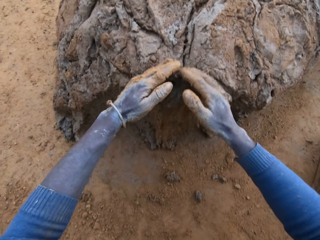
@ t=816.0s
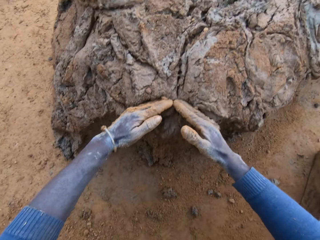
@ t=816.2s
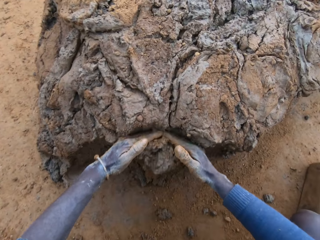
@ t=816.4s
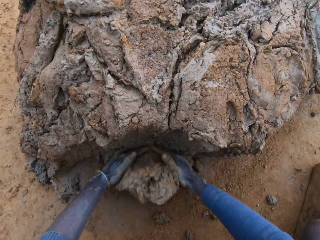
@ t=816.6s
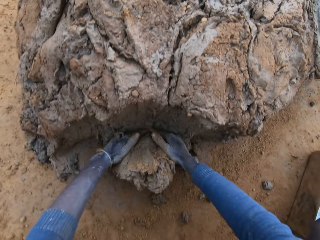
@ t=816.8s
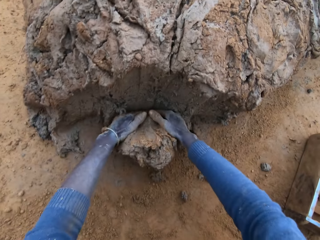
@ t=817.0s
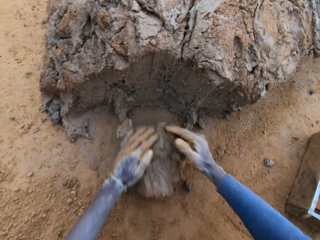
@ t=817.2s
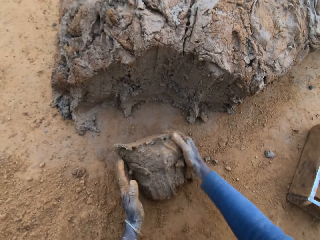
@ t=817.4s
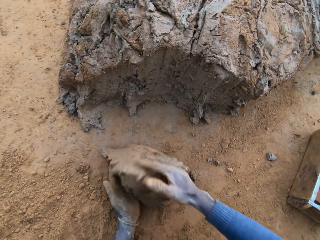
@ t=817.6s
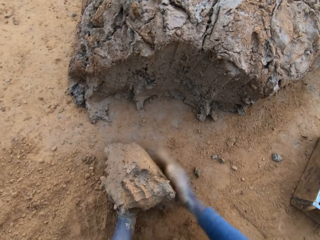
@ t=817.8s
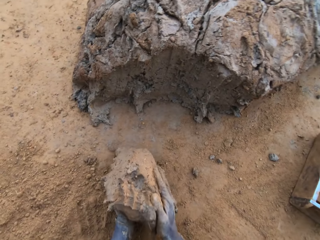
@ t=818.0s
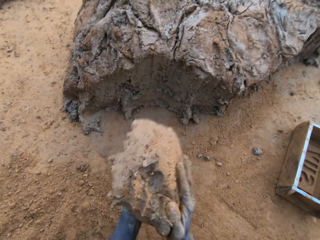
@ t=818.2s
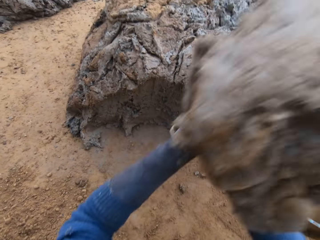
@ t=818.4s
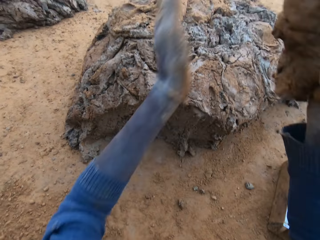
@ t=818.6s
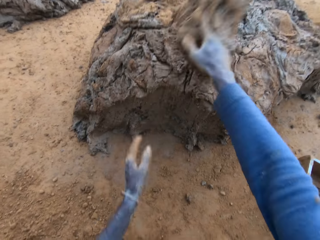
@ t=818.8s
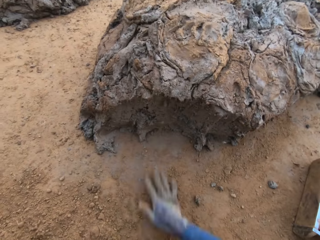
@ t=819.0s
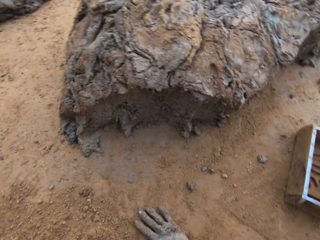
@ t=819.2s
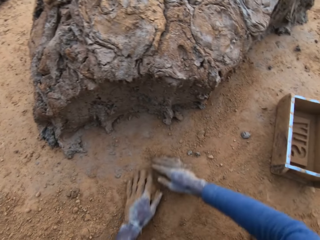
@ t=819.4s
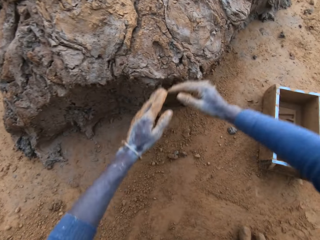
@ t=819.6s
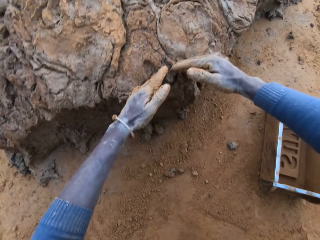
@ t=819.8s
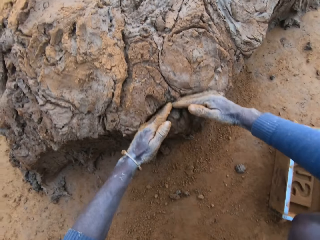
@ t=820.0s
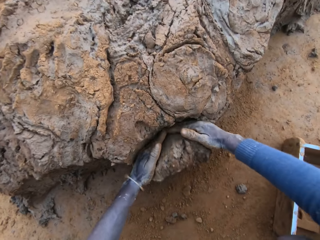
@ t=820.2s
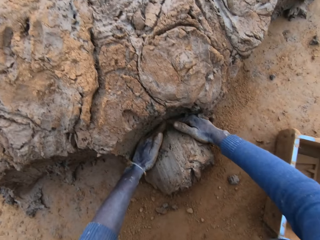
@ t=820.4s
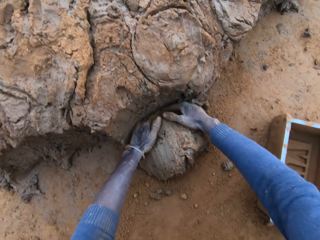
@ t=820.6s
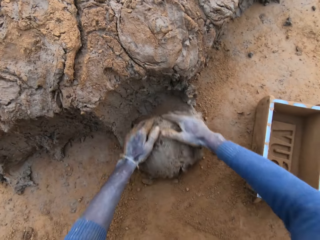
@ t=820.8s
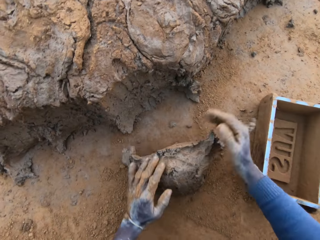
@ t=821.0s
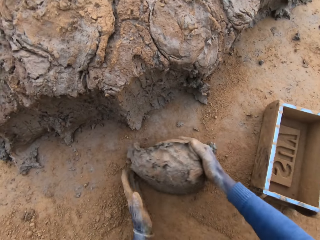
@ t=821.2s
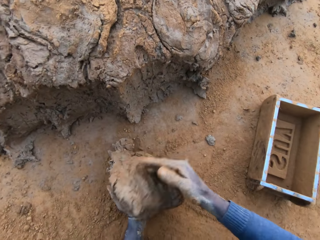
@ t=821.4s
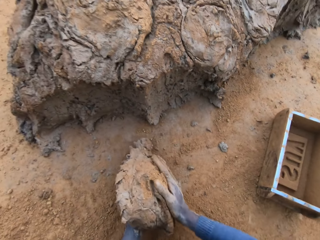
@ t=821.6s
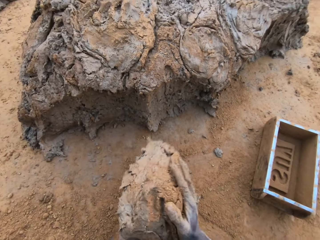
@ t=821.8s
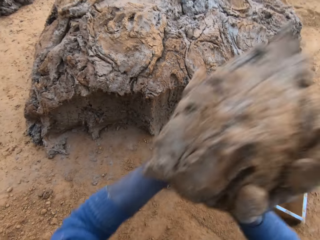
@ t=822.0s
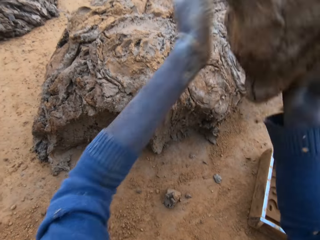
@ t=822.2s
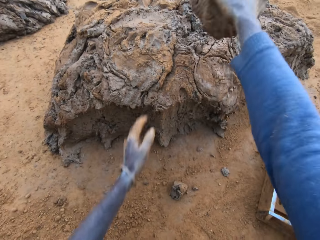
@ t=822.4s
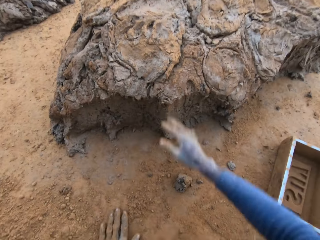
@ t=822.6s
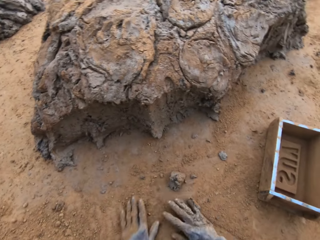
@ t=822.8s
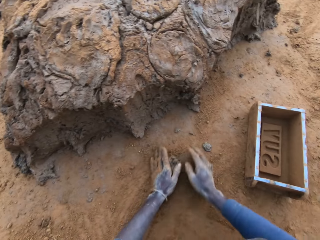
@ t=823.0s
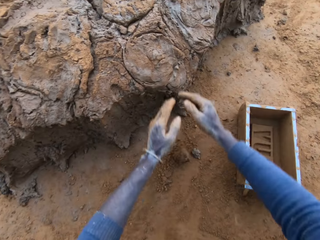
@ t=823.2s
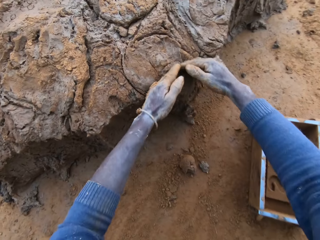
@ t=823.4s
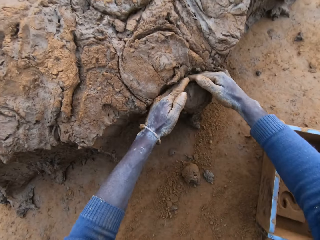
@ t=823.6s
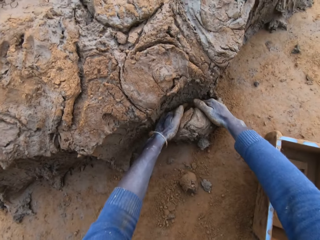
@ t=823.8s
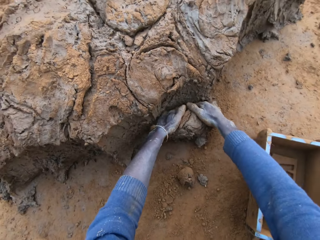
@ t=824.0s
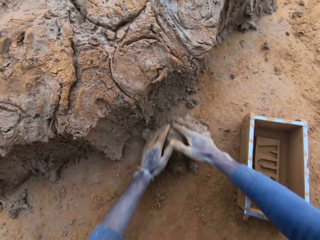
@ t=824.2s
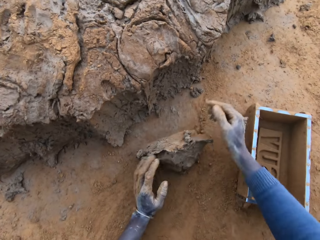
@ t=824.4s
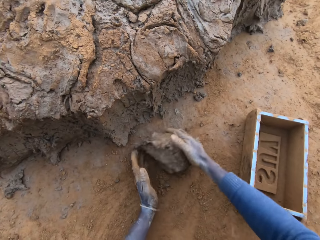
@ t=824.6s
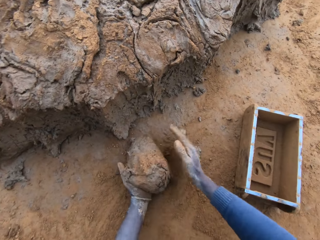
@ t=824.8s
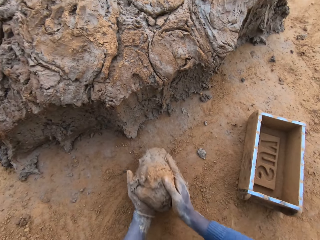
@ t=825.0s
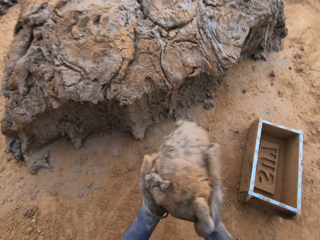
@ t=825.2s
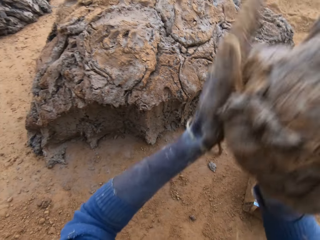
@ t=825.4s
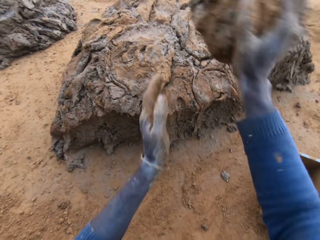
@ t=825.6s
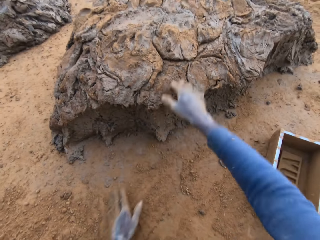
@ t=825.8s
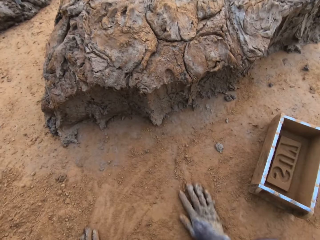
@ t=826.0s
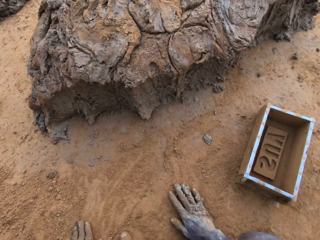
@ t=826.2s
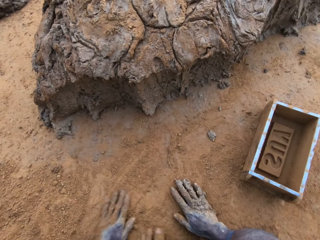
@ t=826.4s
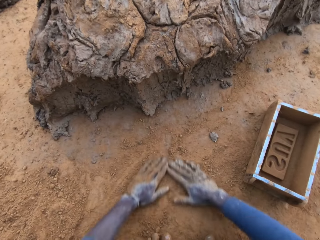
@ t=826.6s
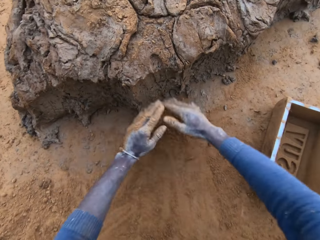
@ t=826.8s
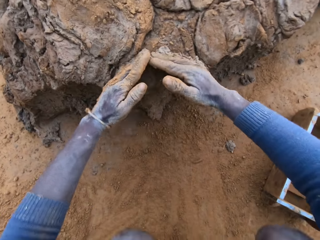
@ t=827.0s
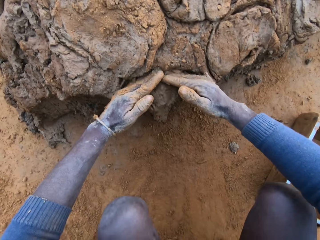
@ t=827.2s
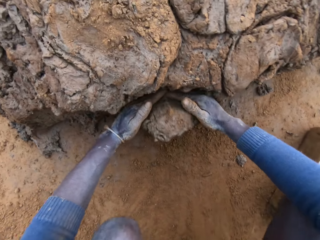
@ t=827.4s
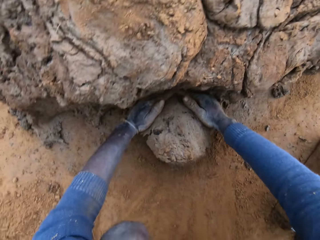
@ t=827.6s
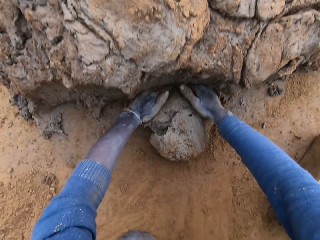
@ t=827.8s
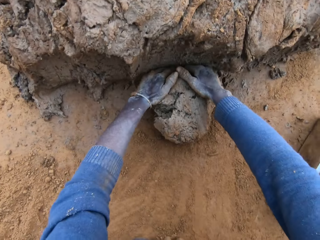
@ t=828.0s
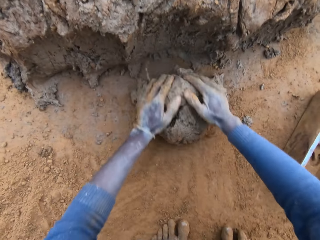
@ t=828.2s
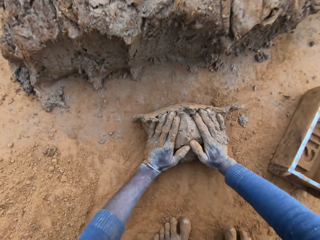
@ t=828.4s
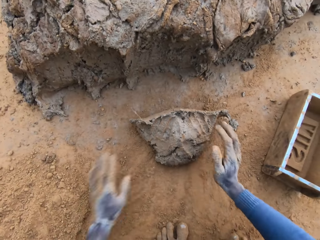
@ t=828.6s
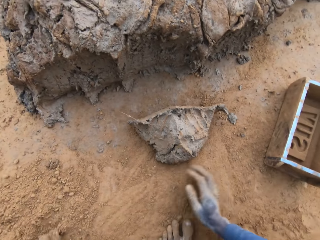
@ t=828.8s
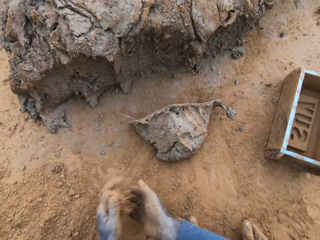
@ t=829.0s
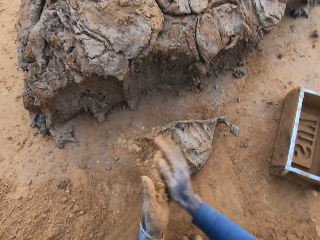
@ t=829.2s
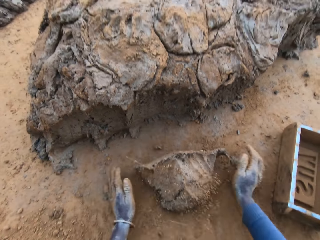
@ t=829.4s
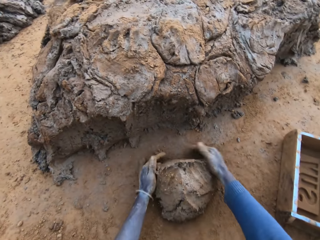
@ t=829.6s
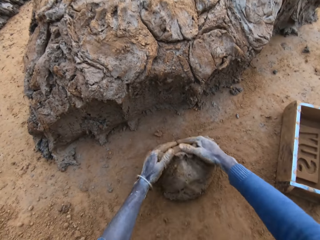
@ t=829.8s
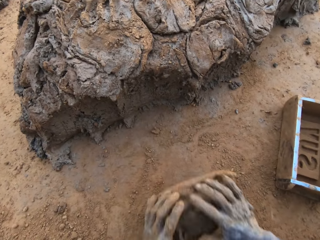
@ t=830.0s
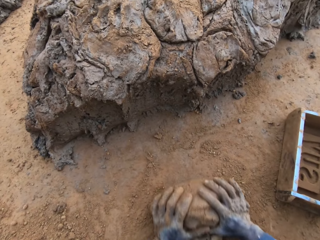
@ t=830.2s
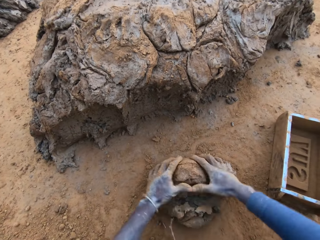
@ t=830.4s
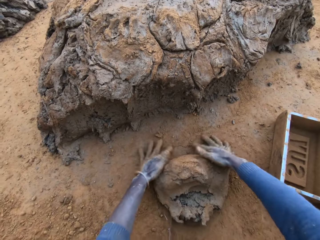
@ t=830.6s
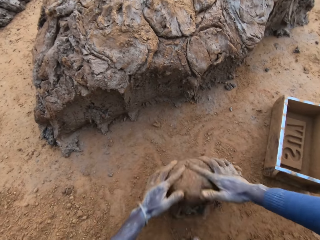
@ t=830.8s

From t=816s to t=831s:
The camera wearer packs clay from the clay mud with his hands. He presses the clay with his hands. He throws the clay on the clay mud. He rolls the mud down. He packs clay from the clay mud with his hands. He presses the clay with his hands. He throws the clay on the clay mud. He packs clay from the clay mud with his hands. He throws the mud on top of other mud on the ground. He scoops soil on the ground with his hands. He rubs his hands on the sand. He packs clay from the clay mud with his hands. He holds the mud on the ground with his hands. He packs sand on the mould. He rubs his hands with the soil. He presses the clay with his hands. He rolls the soil on the ground with his hands.

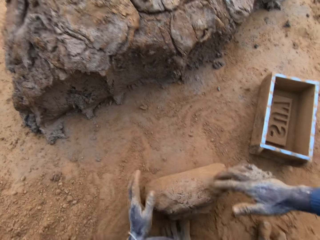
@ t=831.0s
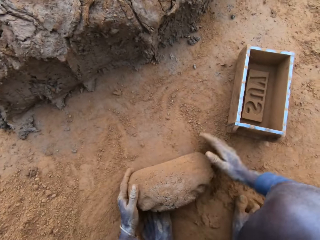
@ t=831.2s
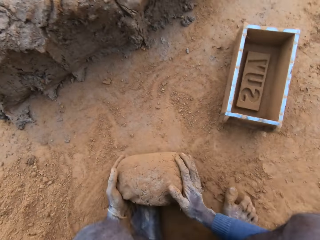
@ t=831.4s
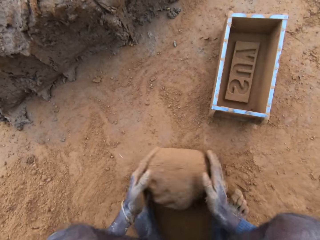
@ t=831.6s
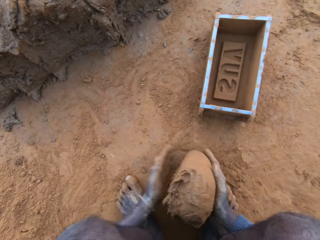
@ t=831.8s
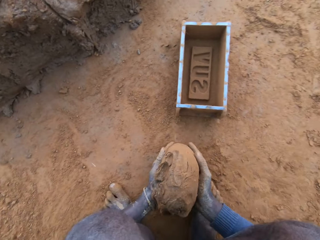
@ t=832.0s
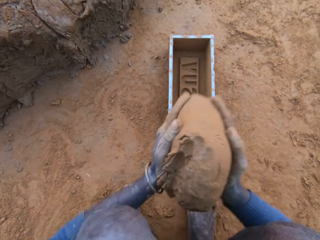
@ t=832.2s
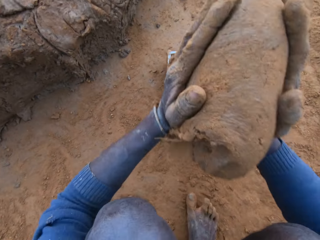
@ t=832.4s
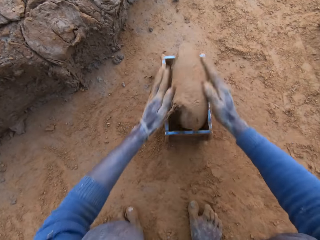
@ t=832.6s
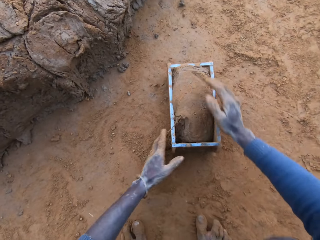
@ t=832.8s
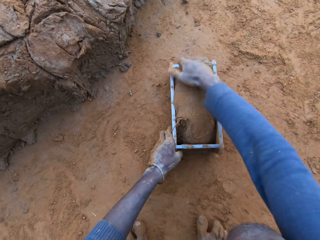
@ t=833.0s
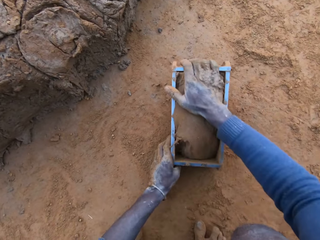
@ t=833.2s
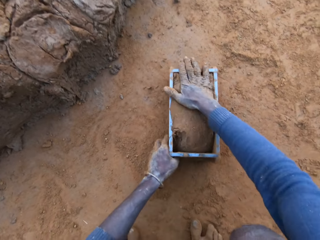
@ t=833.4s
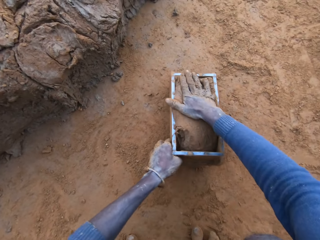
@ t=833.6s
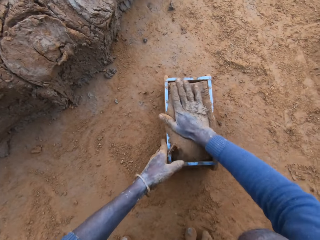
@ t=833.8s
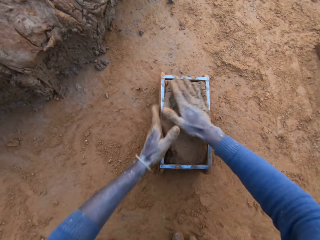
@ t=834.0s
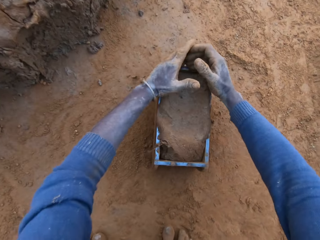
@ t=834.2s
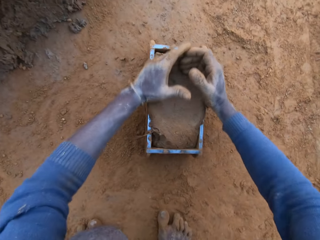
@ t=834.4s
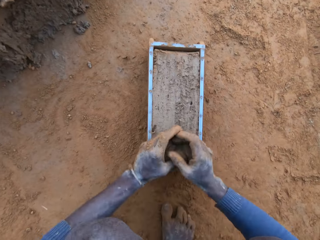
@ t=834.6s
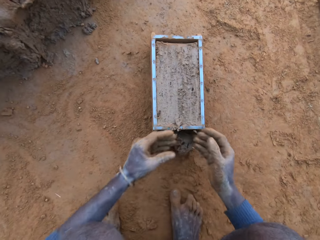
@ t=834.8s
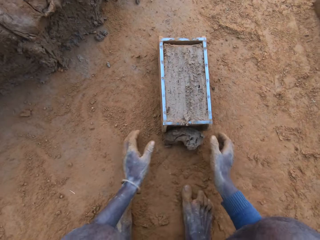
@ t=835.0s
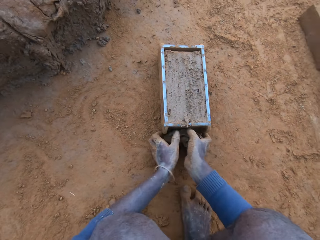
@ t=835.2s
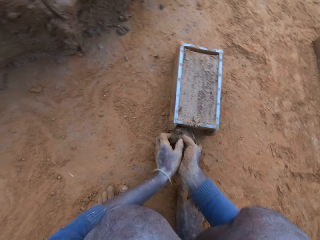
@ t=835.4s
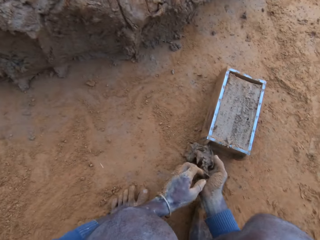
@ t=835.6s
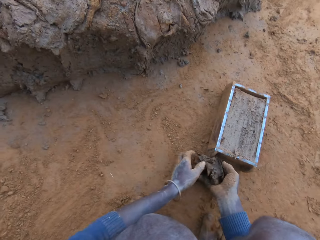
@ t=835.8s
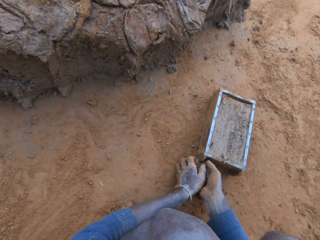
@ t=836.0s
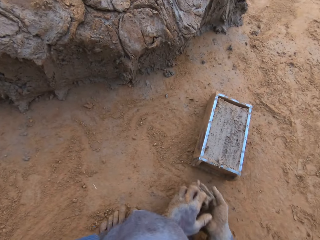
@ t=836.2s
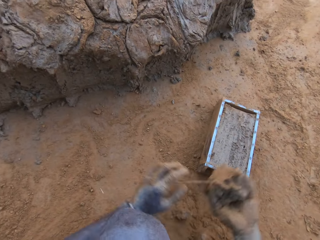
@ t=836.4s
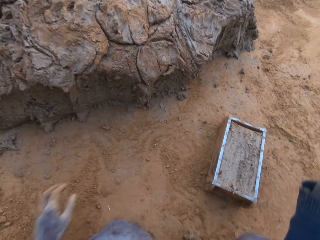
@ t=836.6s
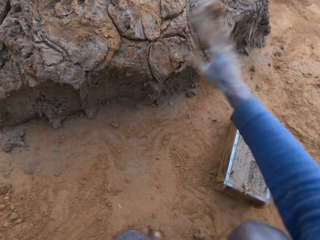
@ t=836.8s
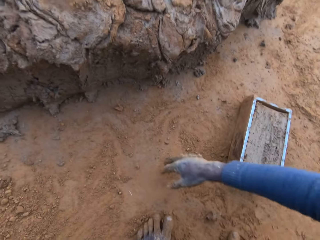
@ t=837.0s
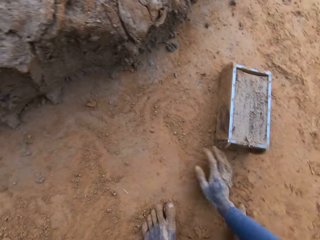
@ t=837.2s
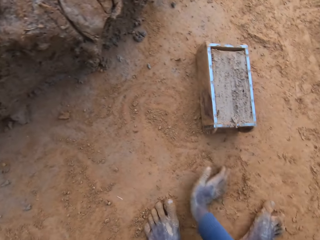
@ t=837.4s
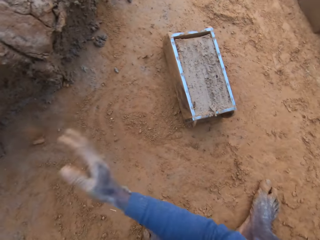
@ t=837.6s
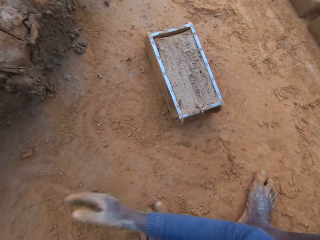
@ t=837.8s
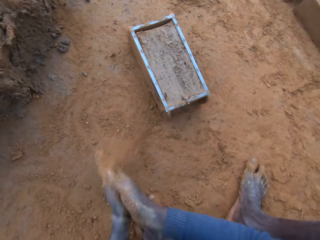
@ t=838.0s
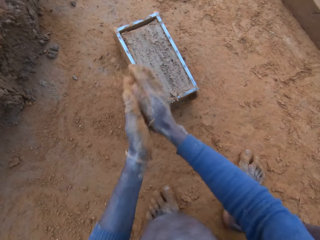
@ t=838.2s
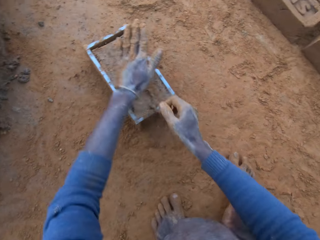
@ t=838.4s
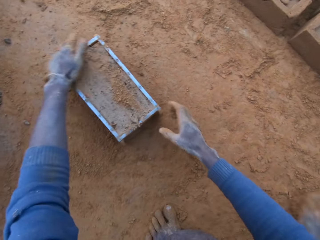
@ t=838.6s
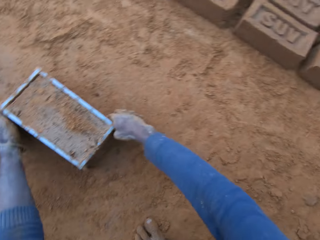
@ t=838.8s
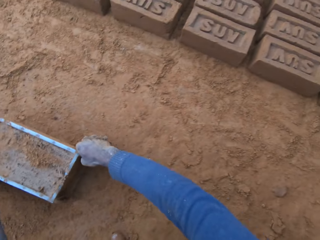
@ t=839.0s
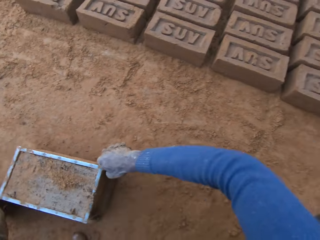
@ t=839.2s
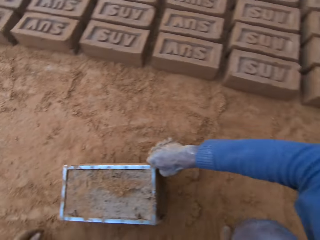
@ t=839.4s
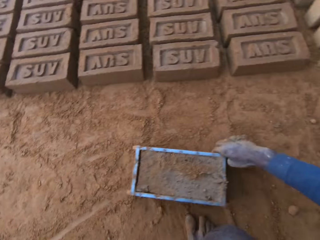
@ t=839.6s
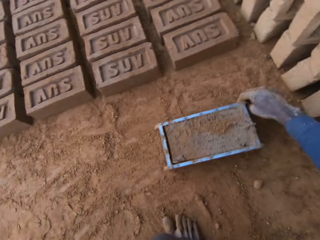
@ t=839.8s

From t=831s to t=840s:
The camera wearer throws the mud in a brick making box on the ground. He presses the mud in the brick making box on the ground with his hands. He scrapes clay from the mould with his hands. He picks up mud on the ground with his hands. He throws the mud on top of other mud on the ground. He scoops soil on the ground with his hands. He throws the clay away. He rubs his hands with the soil. He packs sand on the clay mould with his left hand. He presses the mud in the brick making box on the ground. He moves the clay mould on the ground with his hands.
